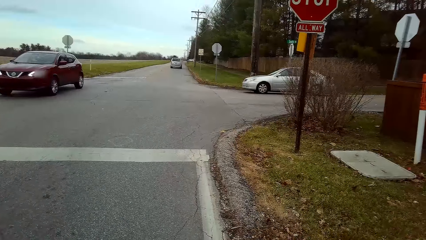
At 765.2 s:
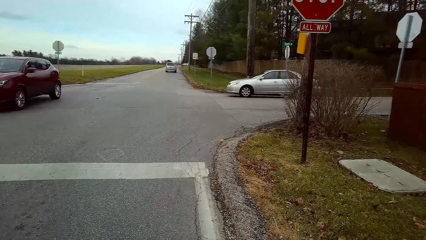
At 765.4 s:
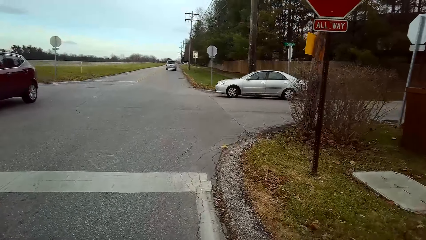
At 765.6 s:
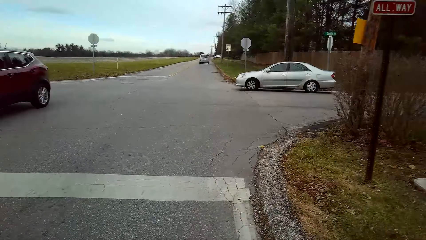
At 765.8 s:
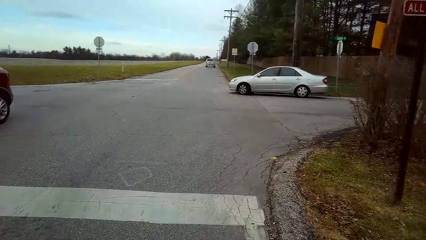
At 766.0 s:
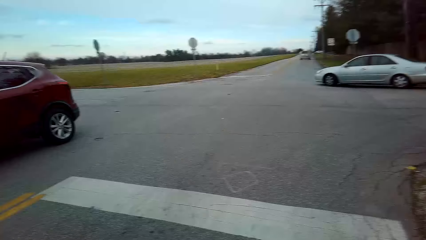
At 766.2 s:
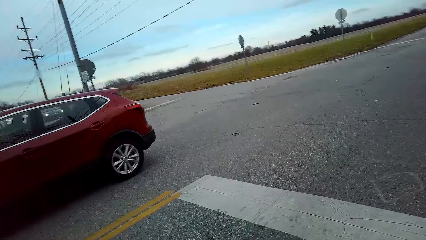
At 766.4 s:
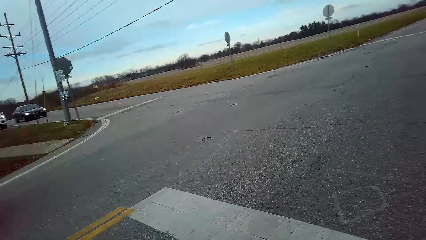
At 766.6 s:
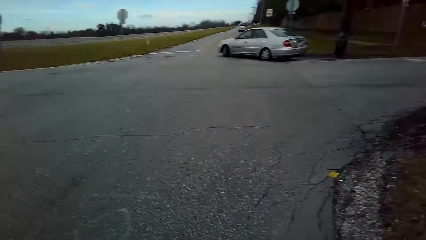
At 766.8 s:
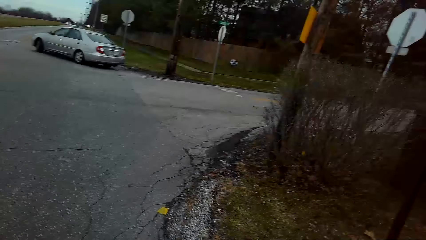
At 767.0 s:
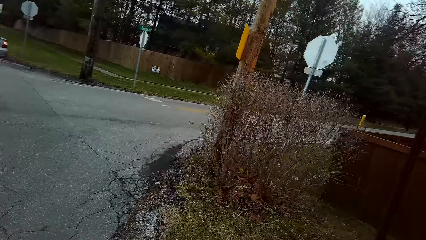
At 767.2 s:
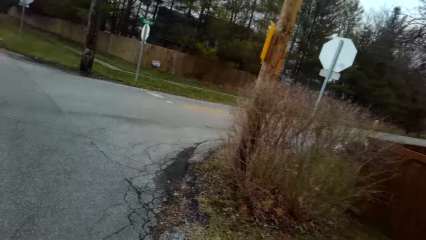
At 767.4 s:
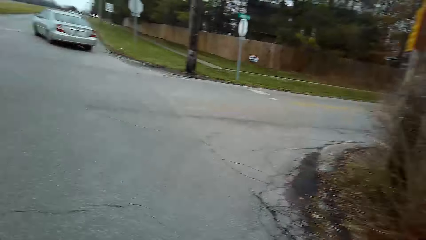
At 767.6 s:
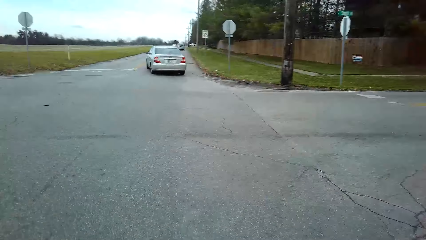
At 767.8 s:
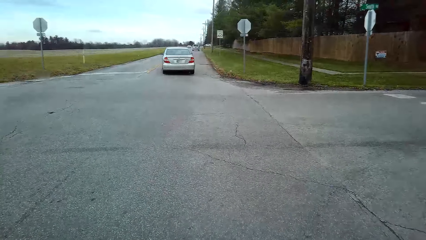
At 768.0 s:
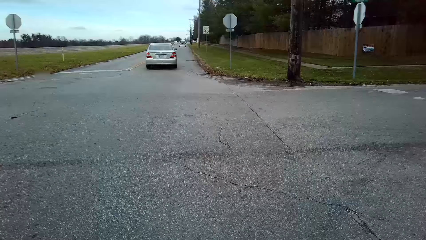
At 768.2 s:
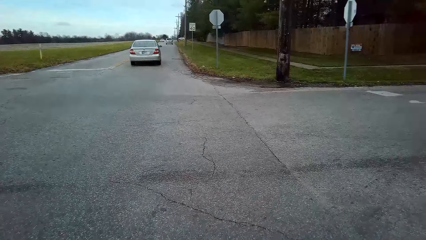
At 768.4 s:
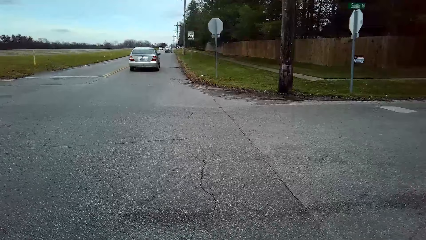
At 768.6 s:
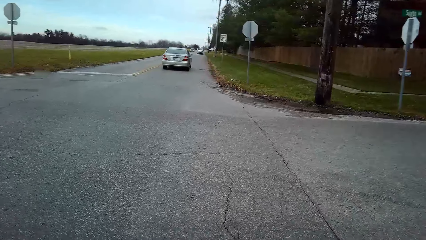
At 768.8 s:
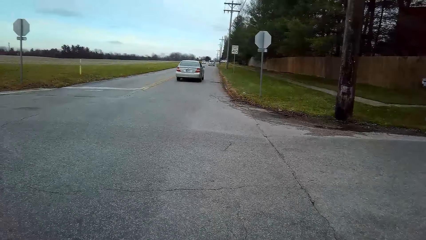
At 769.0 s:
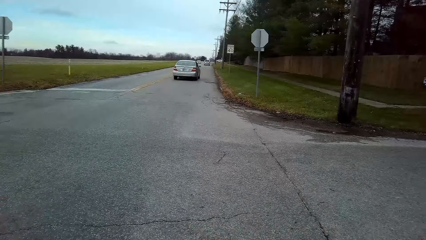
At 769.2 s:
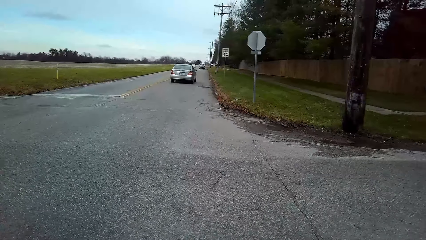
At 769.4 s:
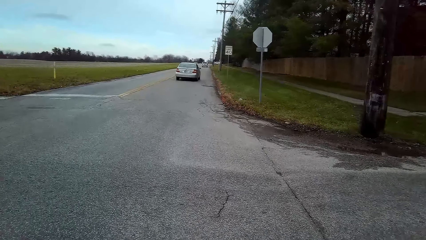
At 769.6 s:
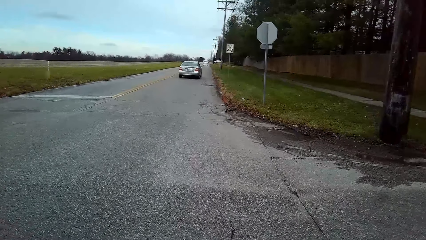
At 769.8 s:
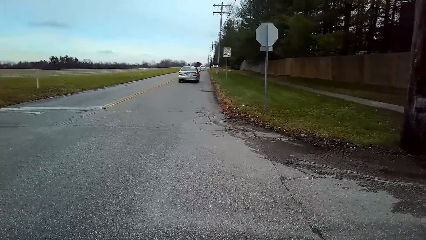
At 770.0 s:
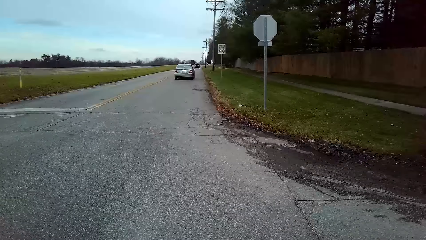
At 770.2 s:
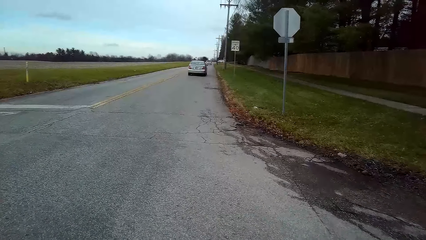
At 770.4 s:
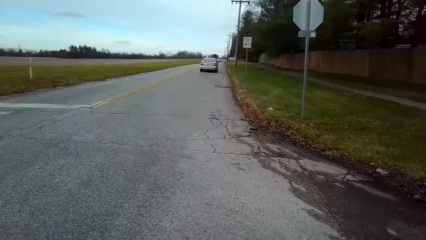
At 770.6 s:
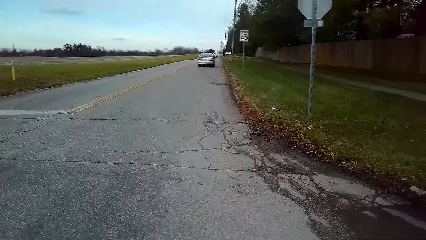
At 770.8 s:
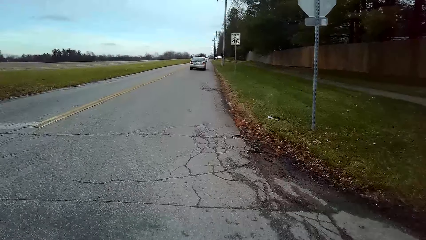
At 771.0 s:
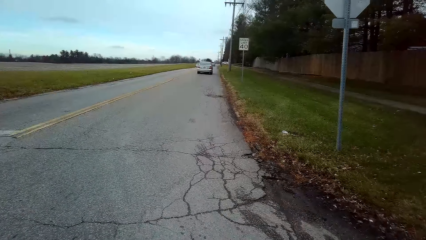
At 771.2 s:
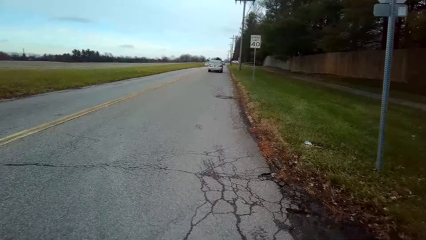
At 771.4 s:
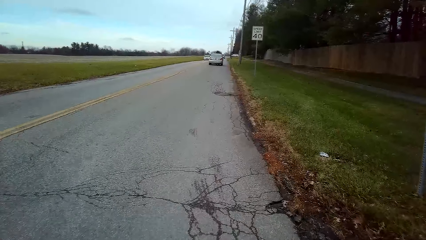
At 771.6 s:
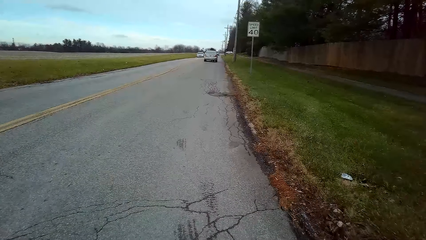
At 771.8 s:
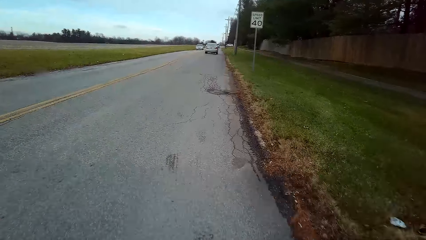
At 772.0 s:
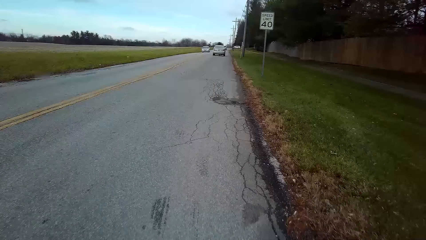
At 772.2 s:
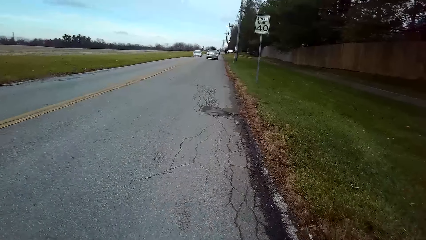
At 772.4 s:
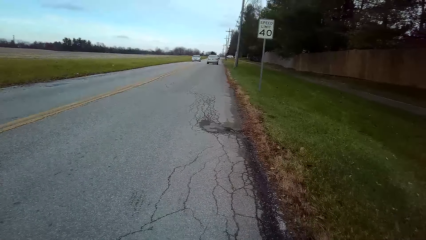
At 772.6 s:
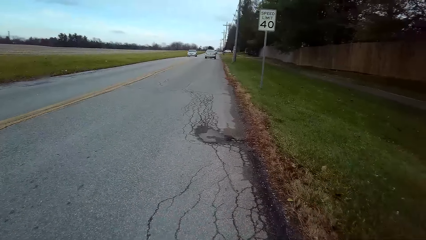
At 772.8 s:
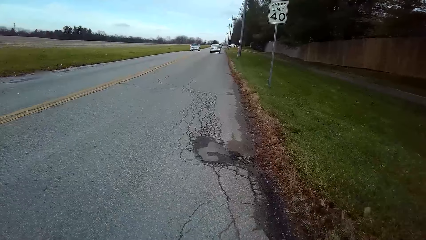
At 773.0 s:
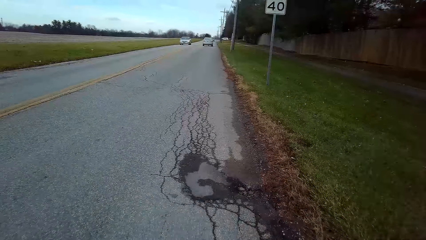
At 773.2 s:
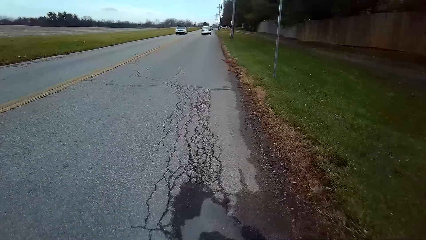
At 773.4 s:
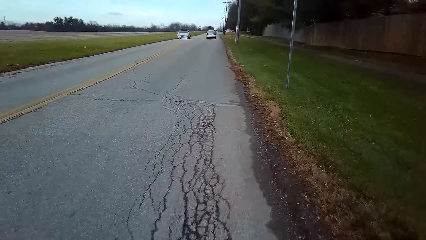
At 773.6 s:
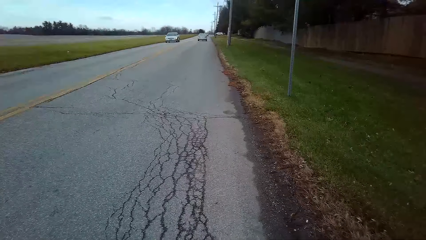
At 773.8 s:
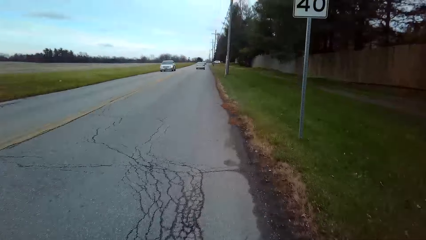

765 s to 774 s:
The camera wearer inspects the road. They pedal the bicycle forward on the road.

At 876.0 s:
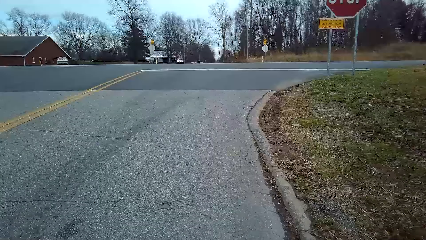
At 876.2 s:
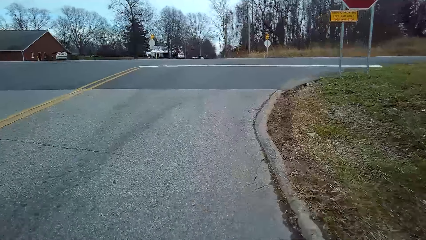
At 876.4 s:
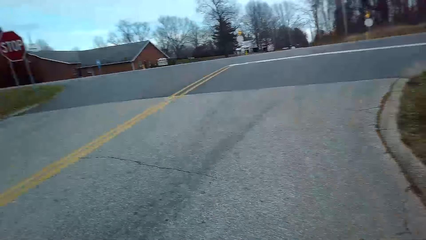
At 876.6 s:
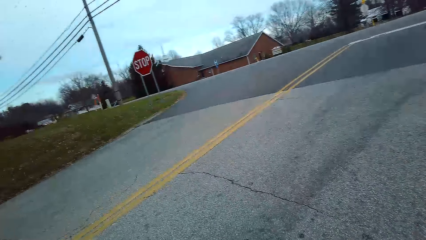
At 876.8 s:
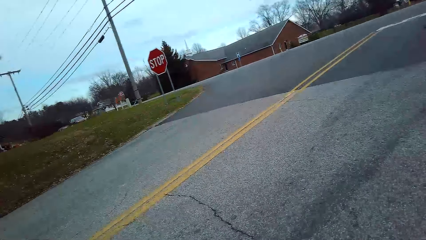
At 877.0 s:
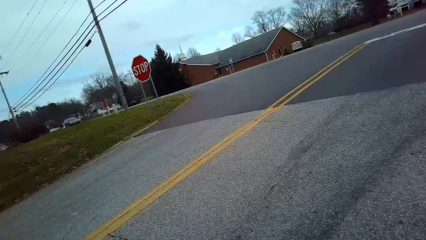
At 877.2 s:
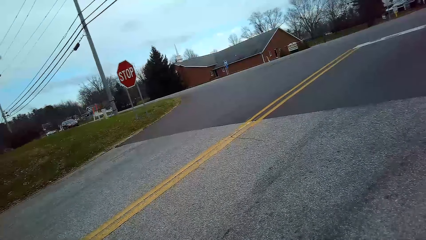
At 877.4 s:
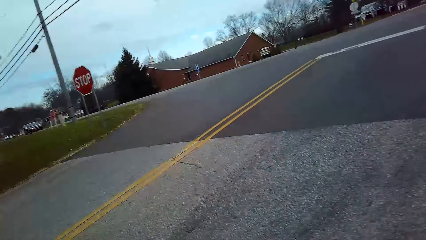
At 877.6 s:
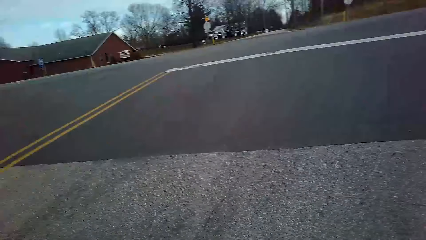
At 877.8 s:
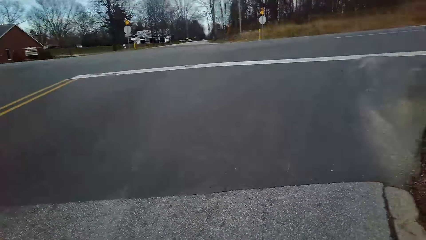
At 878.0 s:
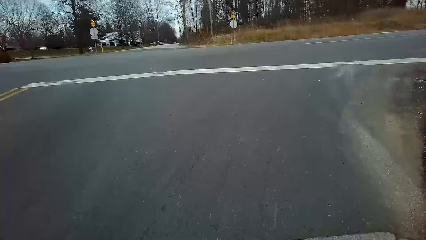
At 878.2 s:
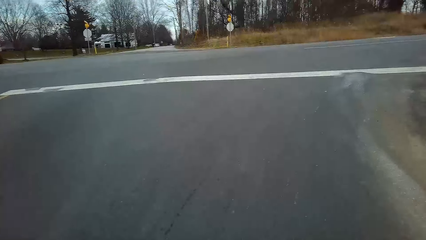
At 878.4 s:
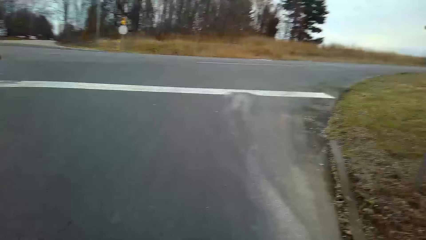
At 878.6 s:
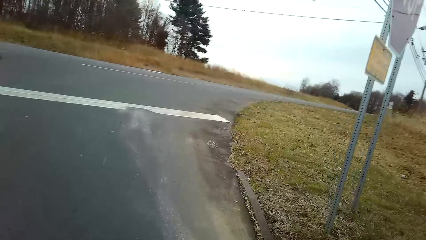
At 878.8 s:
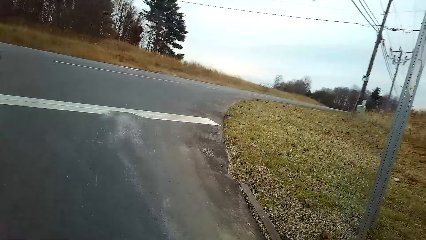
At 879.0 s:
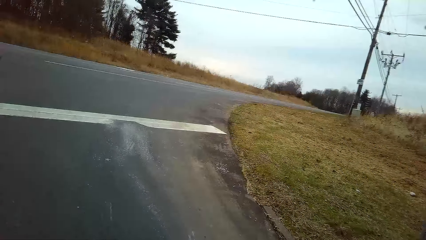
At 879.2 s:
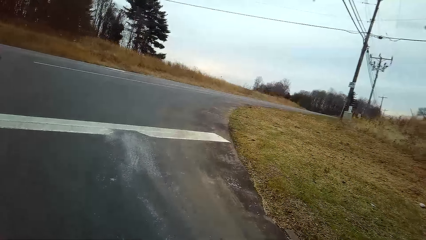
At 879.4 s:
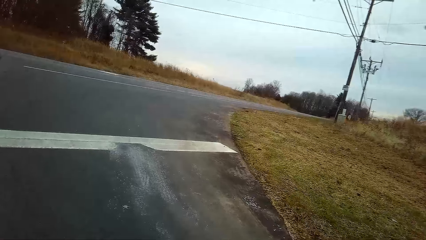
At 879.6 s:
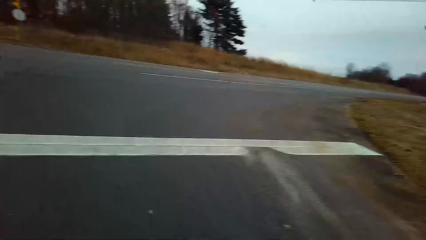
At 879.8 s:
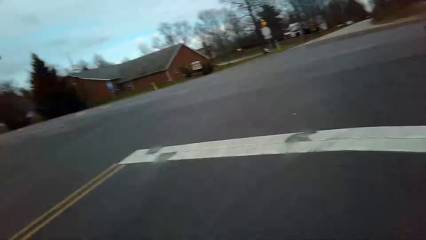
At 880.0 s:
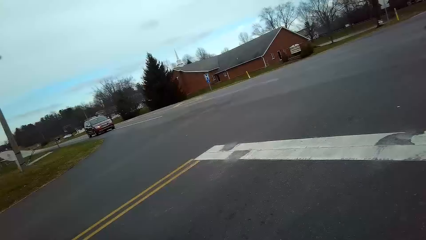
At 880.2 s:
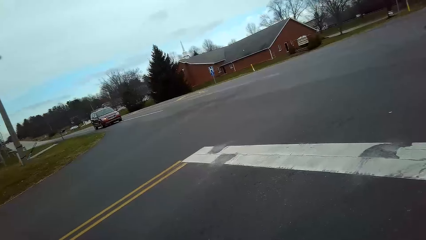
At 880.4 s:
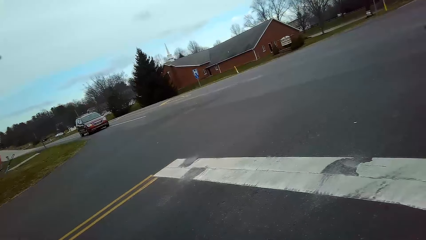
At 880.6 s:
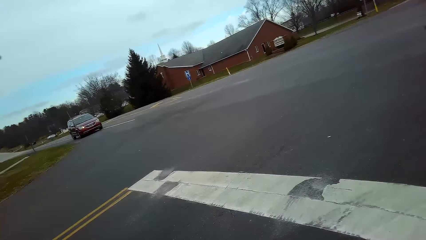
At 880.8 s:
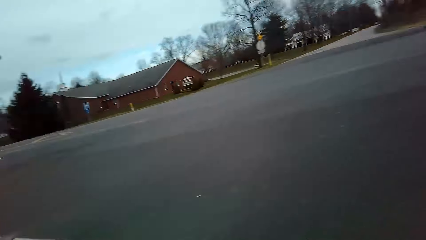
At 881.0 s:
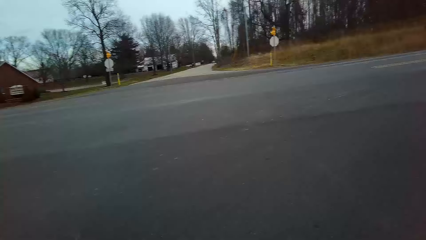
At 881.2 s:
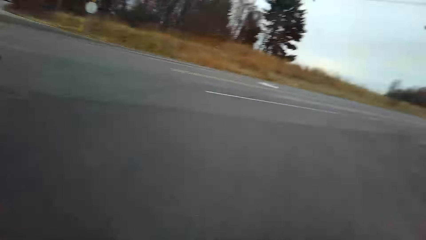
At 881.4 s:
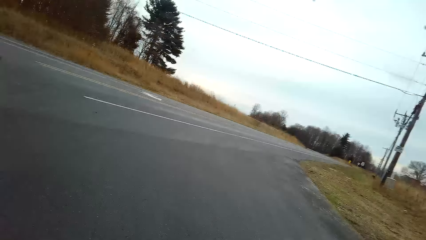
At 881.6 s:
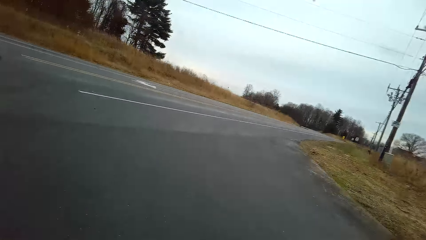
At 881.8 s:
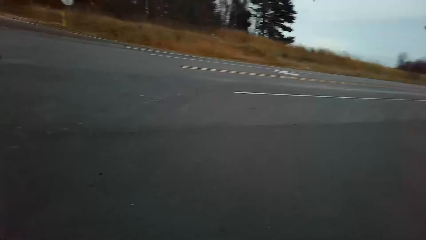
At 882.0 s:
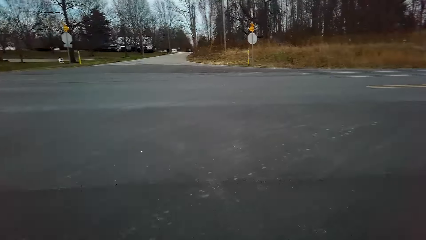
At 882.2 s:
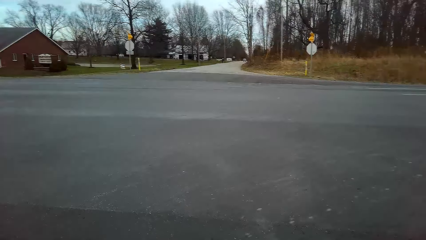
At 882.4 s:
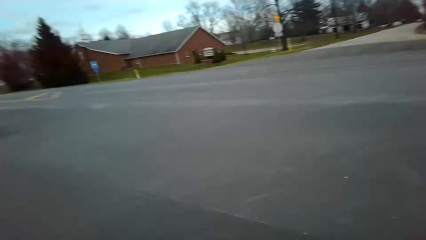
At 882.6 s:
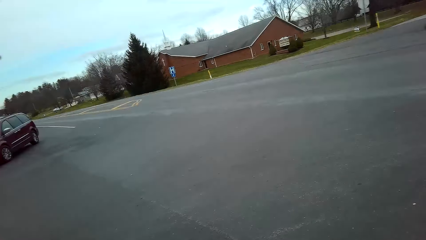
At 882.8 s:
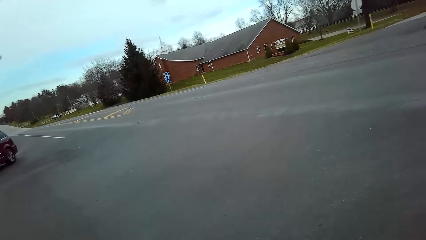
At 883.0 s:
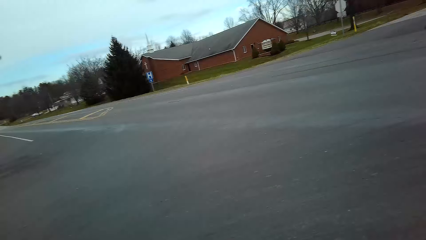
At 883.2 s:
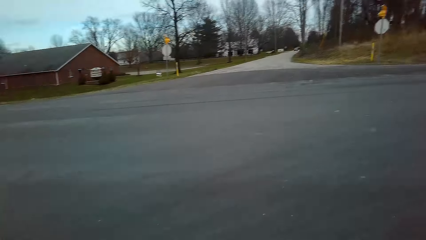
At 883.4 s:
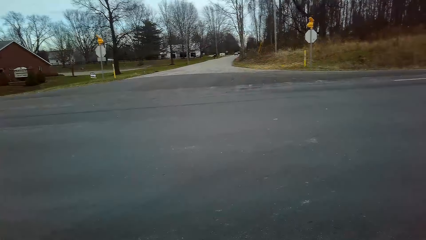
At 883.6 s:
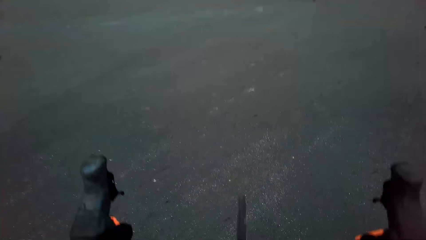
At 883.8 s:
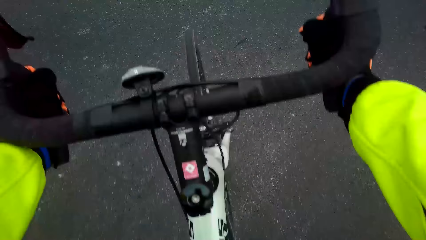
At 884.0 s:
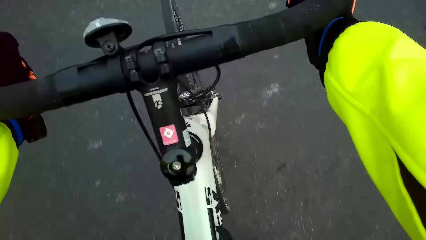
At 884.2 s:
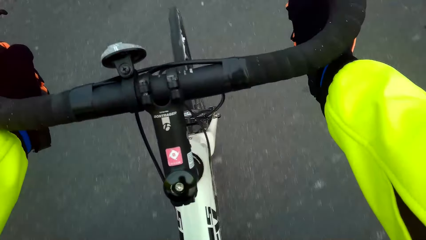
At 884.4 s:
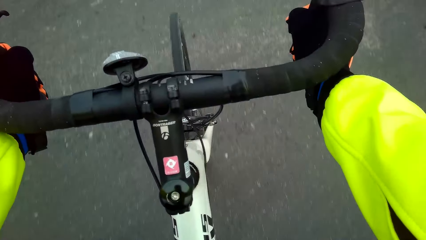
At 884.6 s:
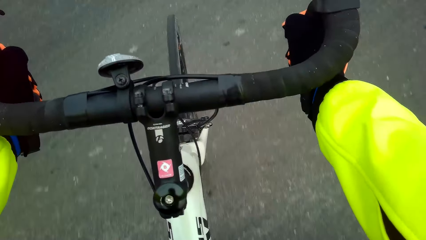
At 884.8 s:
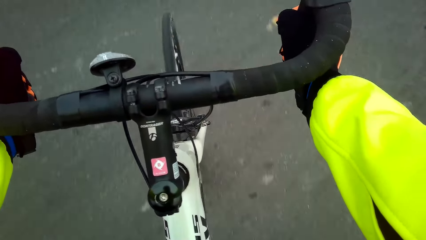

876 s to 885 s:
The camera wearer slows down to get into another main road. They look right and left, and pedal the bicycle forward on the road.
